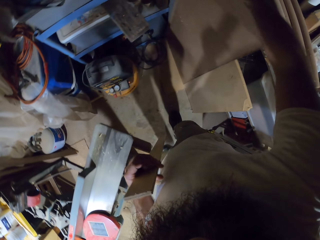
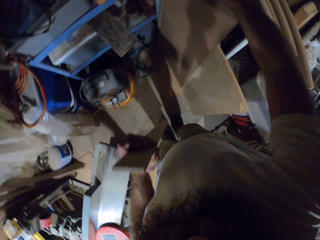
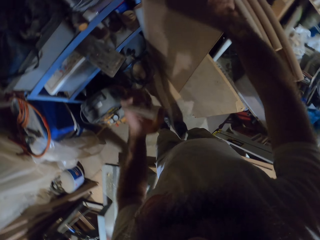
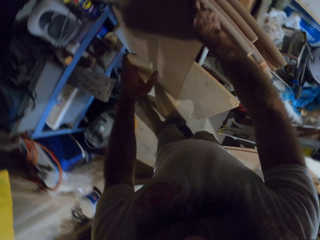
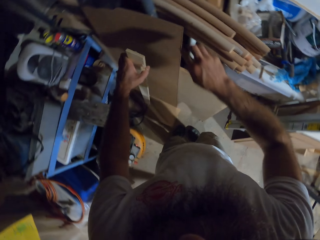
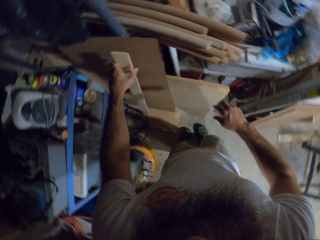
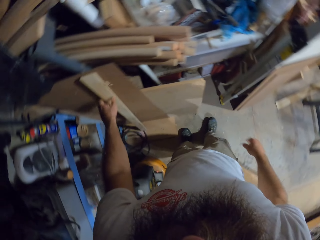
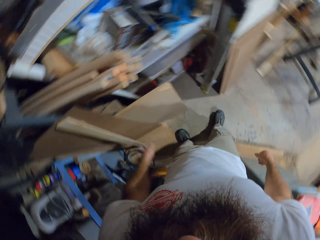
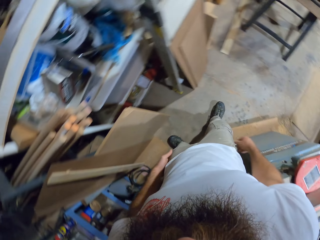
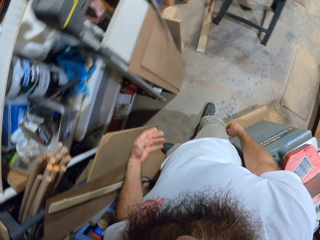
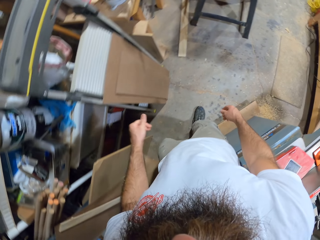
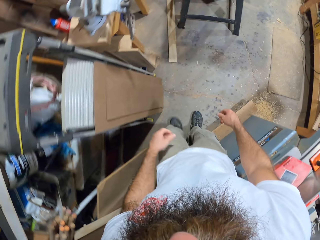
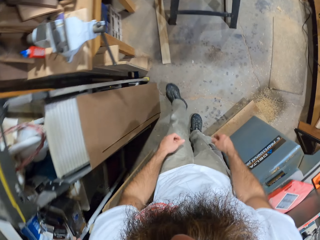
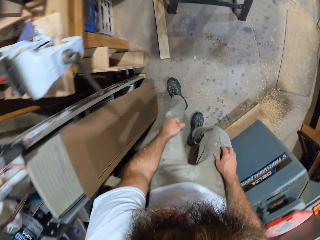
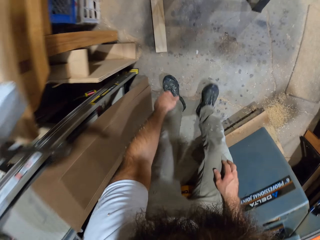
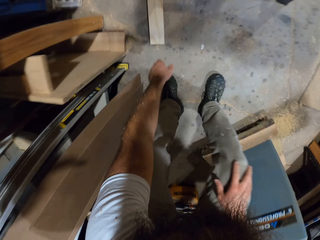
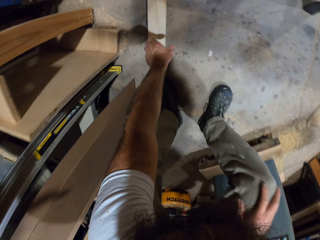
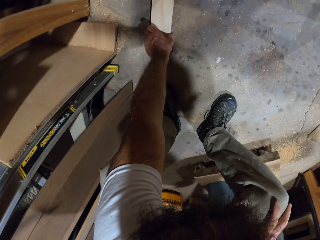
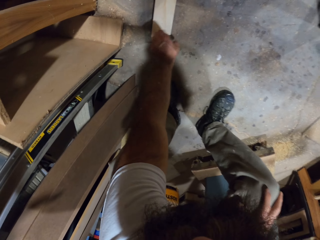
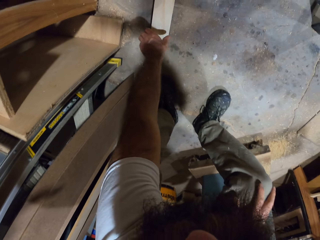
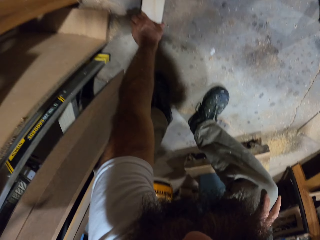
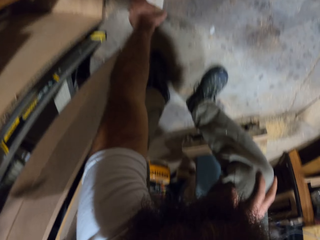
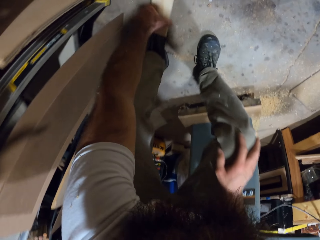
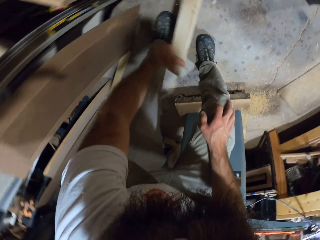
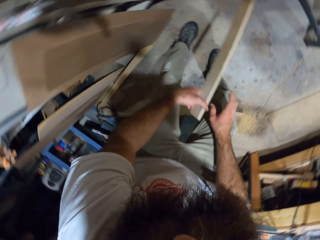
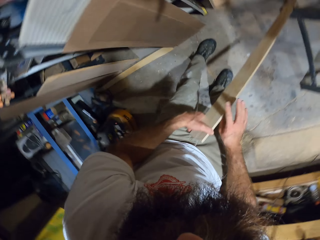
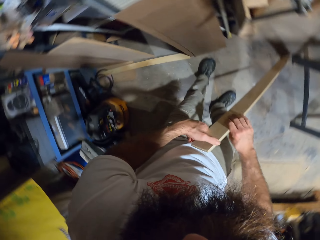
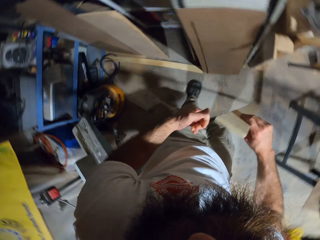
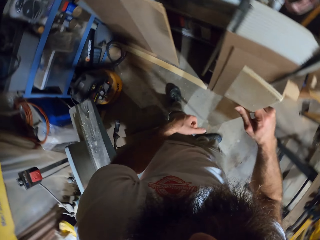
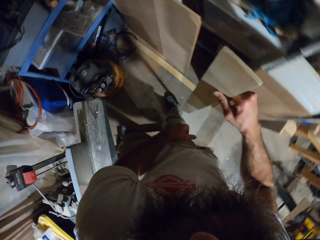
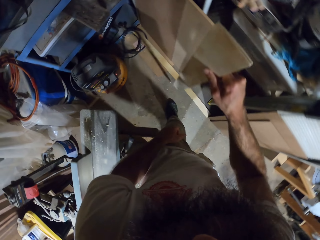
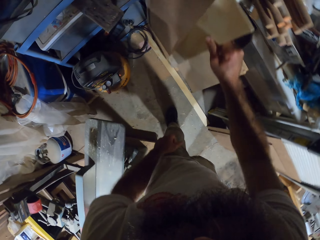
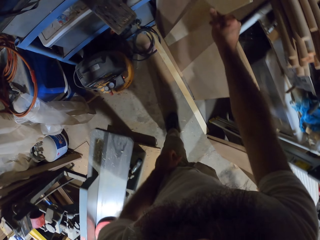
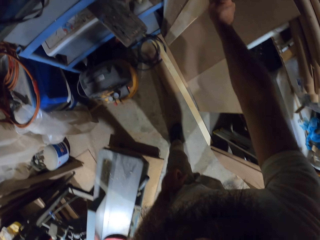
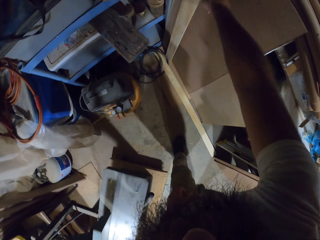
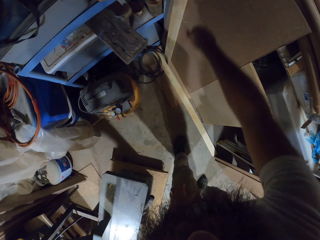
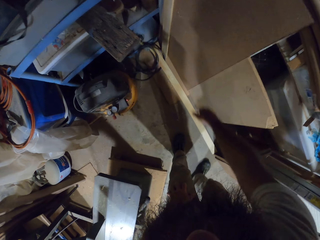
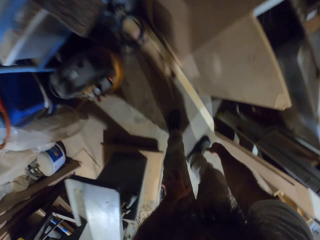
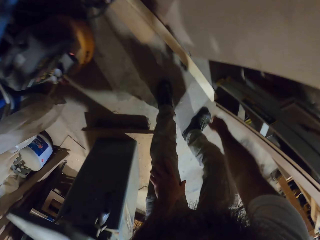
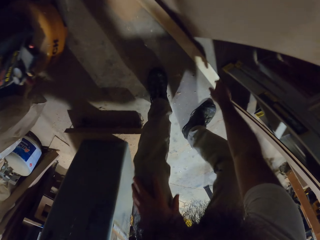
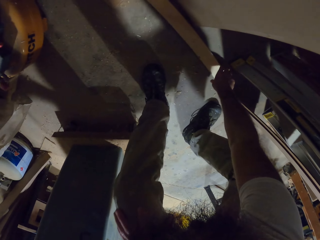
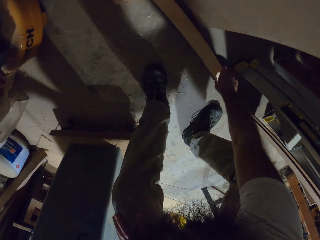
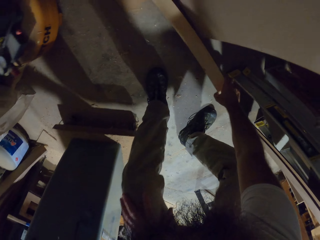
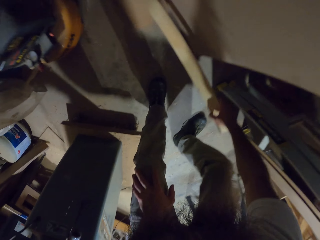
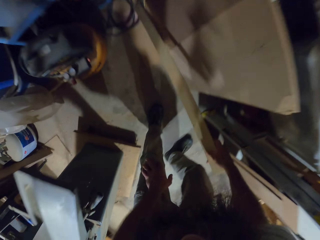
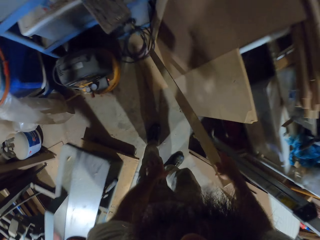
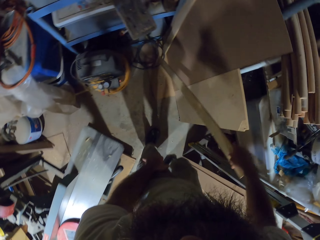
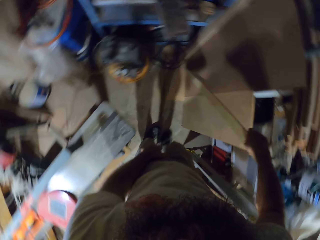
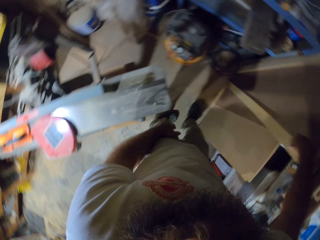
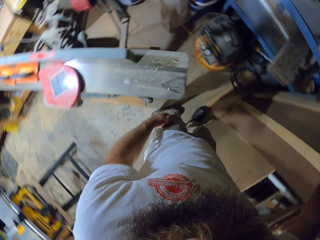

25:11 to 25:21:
The camera wearer drops the plank against some pieces of wood with his right hand. He drops the piece of wood in his left hand against the pieces of wood. He walks. He picks up a piece of wood on the floor with his left hand. He passes the piece of wood in his left hand to his right hand. He drops the piece of wood in his right hand against the pieces of wood. He picks up a piece of wood on the floor with his right hand.

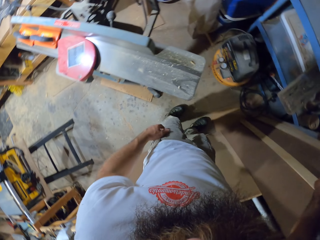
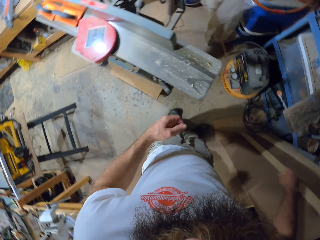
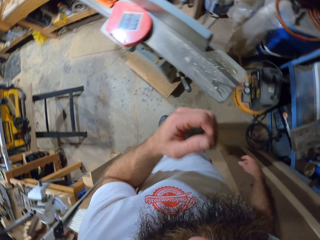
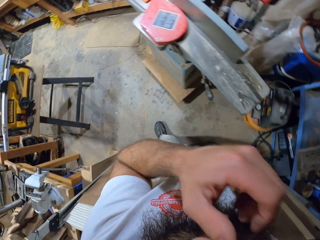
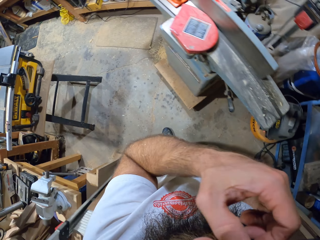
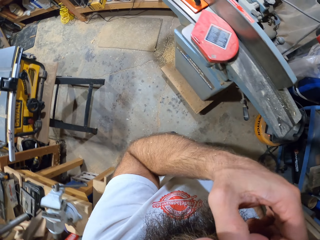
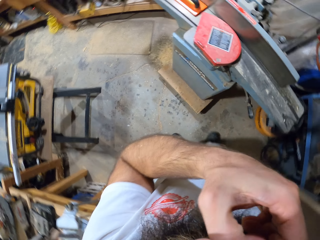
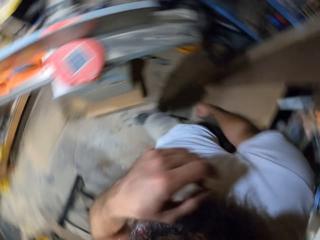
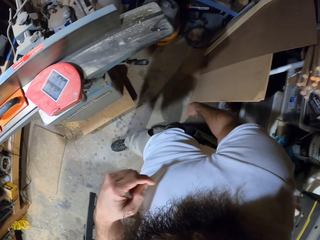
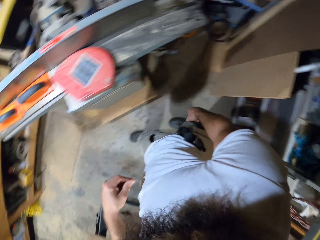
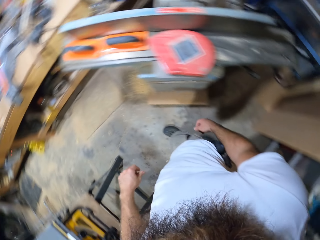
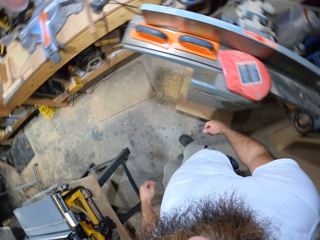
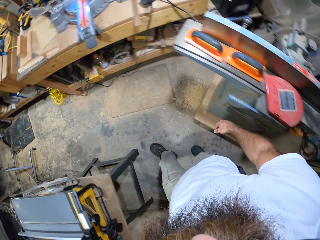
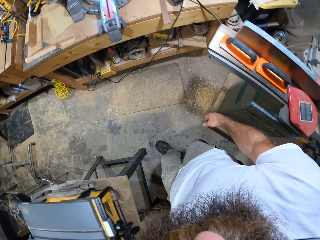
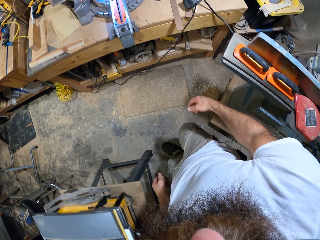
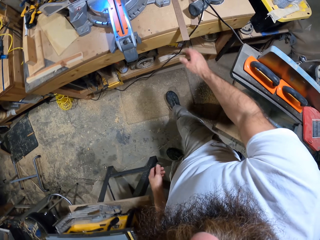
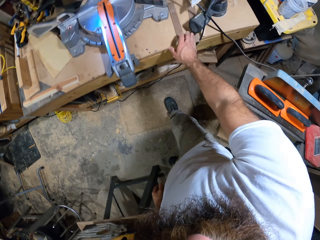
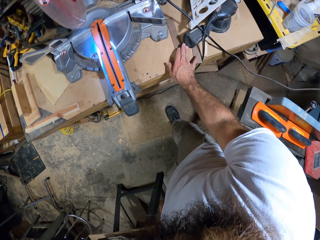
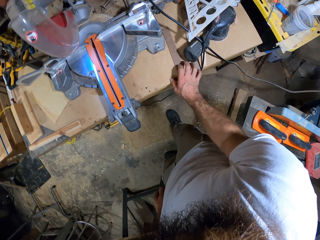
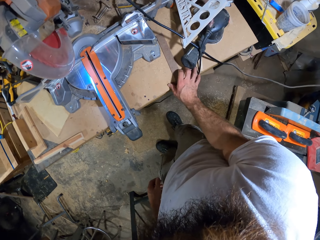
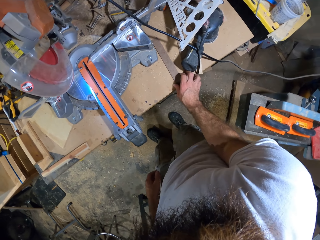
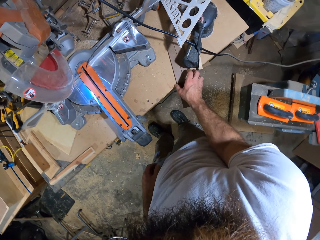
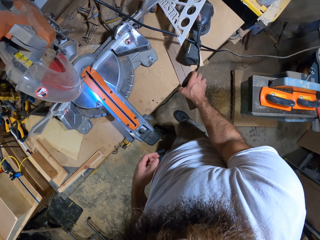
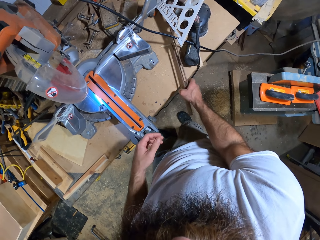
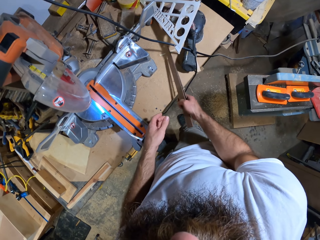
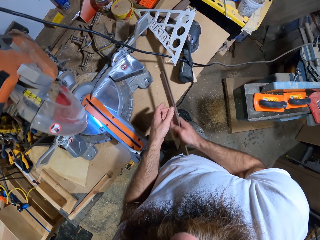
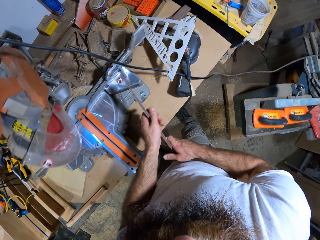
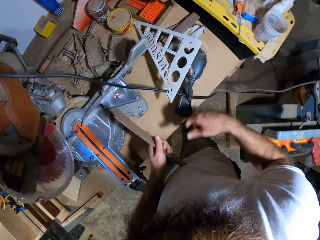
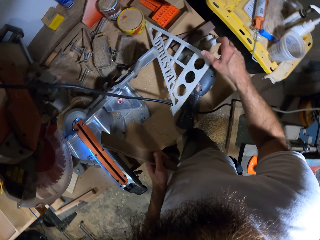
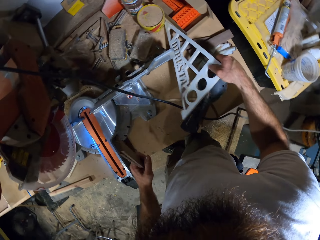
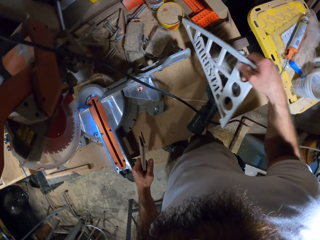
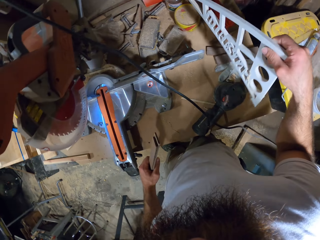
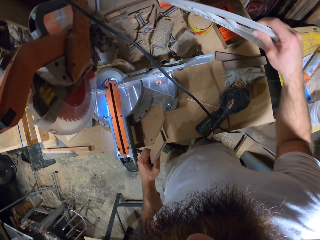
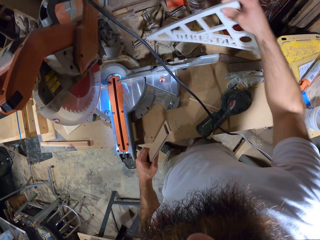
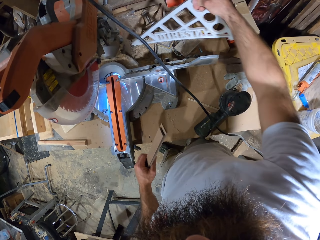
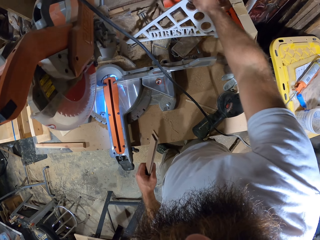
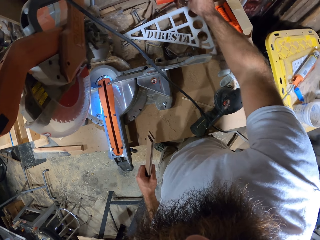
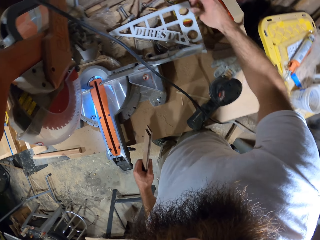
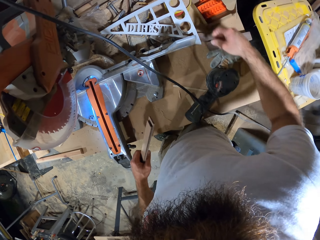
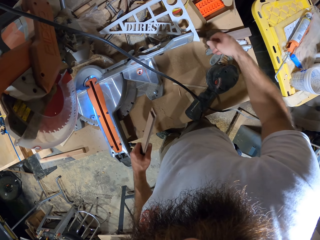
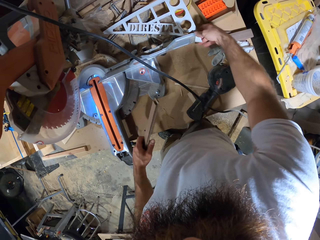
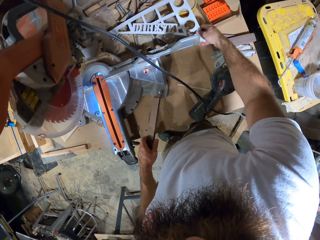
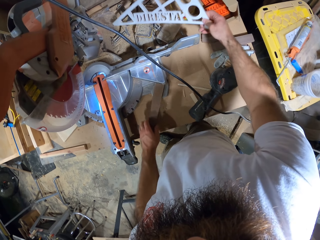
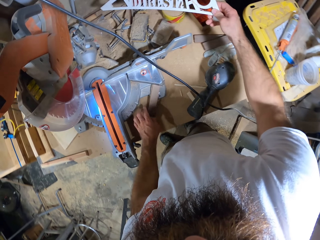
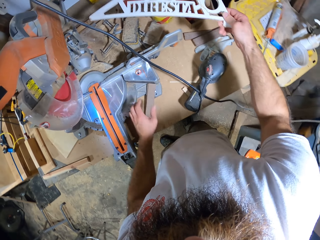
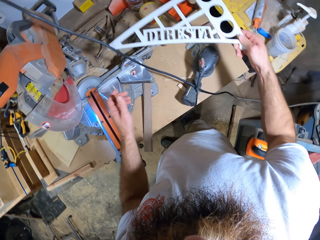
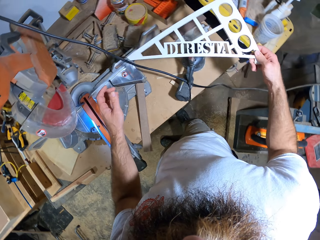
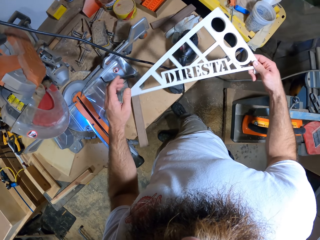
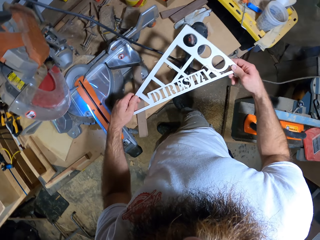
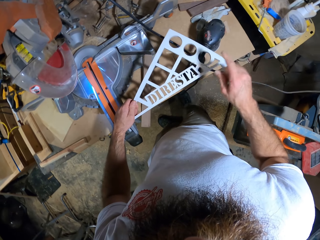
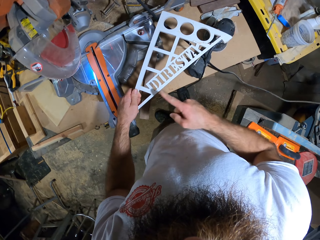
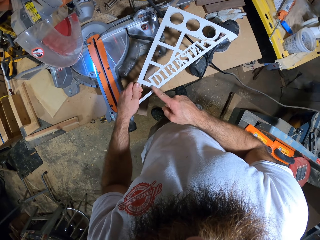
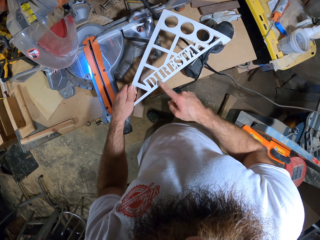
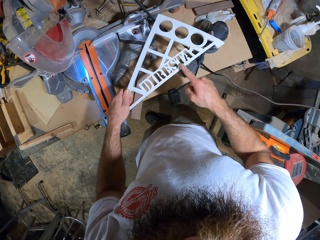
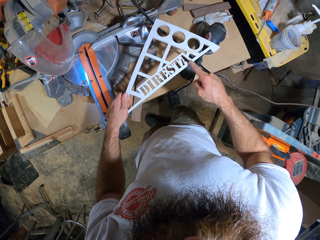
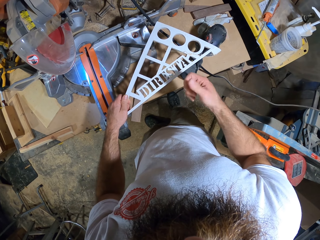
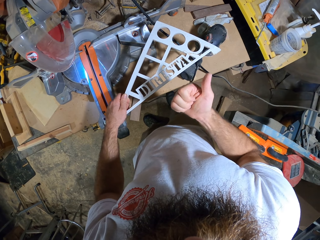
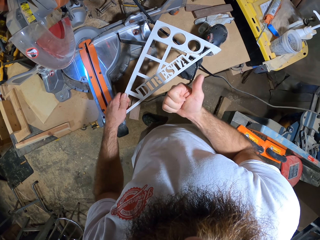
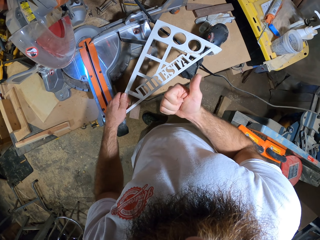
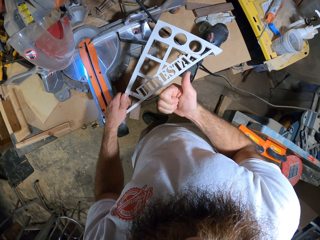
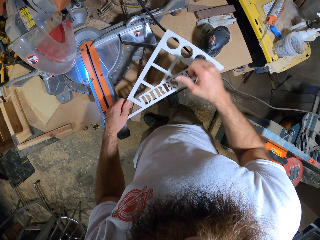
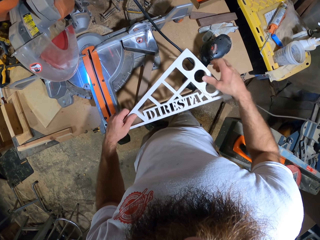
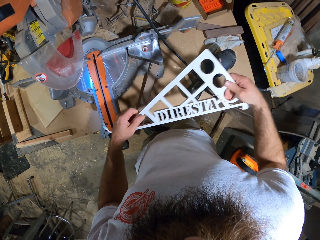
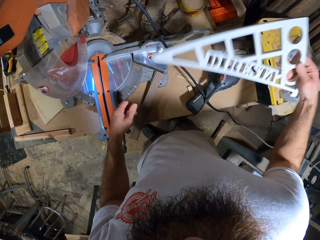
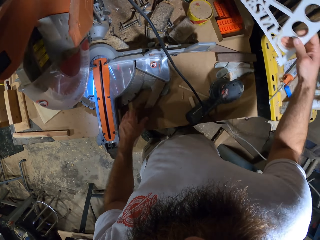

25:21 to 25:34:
The camera wearer drops the piece of wood in his right hand against the pieces of wood. He wipes his nose with his left hand. He walks. He picks small woods from the table. He picks rulers on the table with his right hand. He moves the rulers in his right hand to his left hand. He lifts a triangular ruler or diresta push stick on the table with his right hand. He drops the triangular ruler in his right hand on the table. He lifts the triangular ruler on the table with his right hand. He drops the ruler in his left hand on the table. He holds the triangular ruler in his right hand with his left hand. He reads the push stick.
